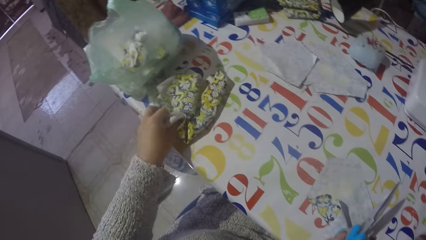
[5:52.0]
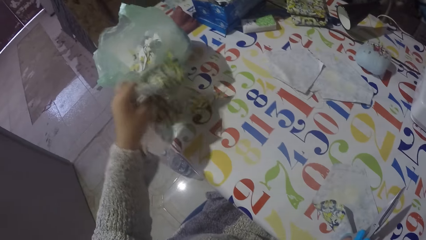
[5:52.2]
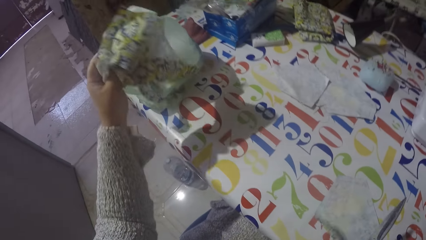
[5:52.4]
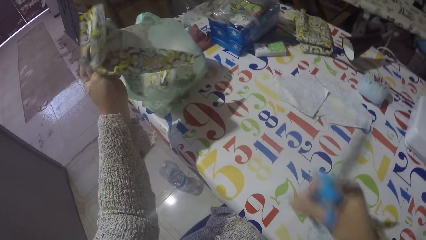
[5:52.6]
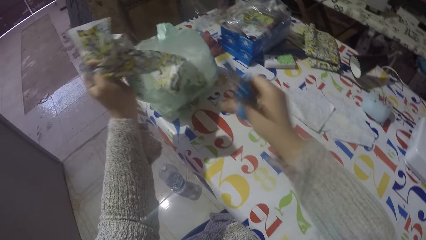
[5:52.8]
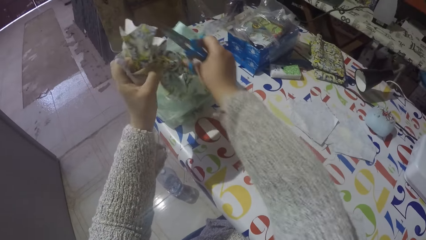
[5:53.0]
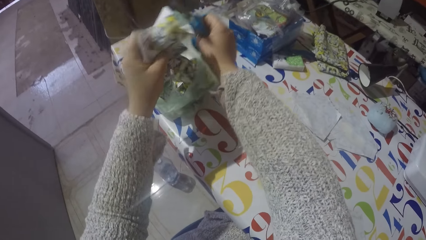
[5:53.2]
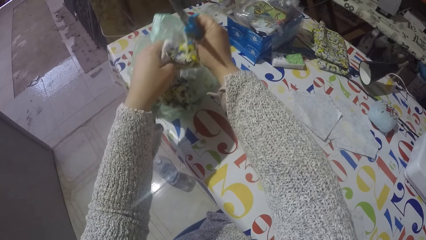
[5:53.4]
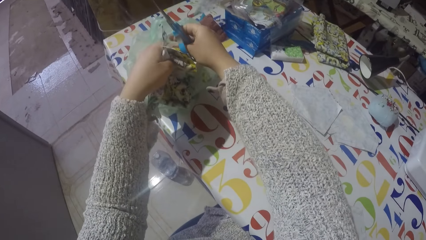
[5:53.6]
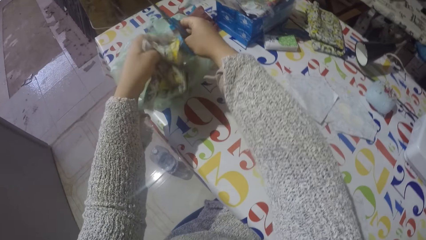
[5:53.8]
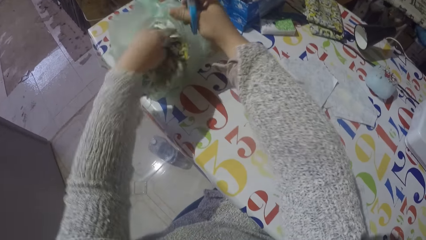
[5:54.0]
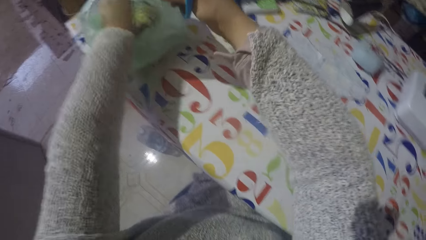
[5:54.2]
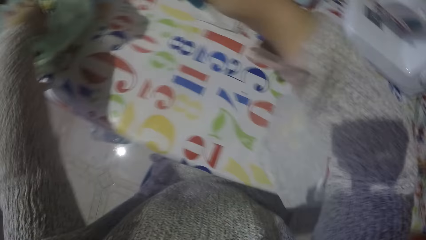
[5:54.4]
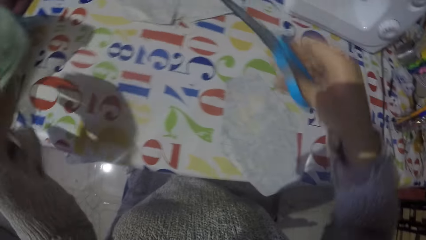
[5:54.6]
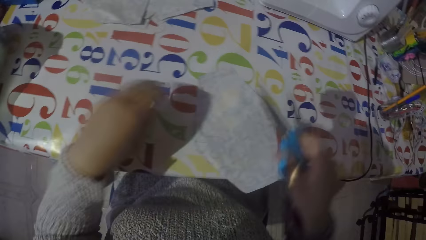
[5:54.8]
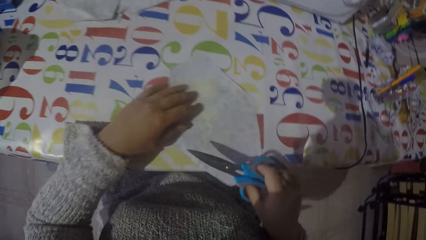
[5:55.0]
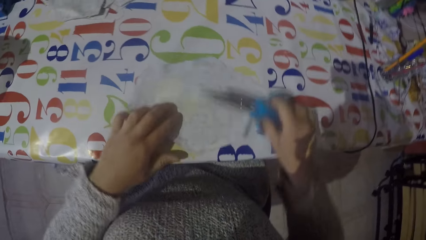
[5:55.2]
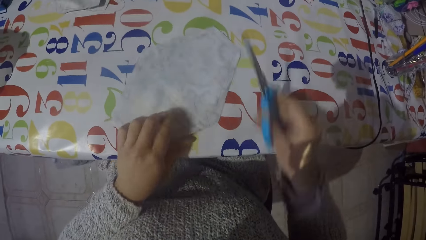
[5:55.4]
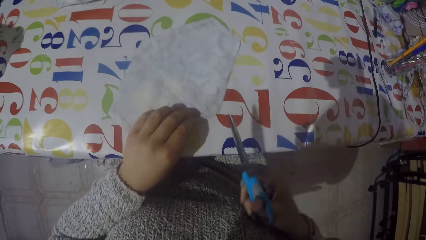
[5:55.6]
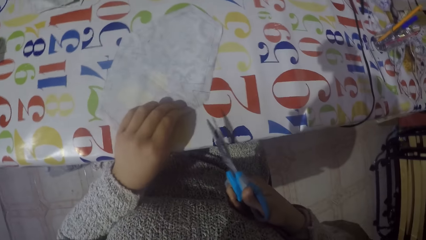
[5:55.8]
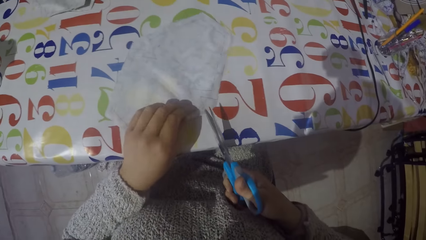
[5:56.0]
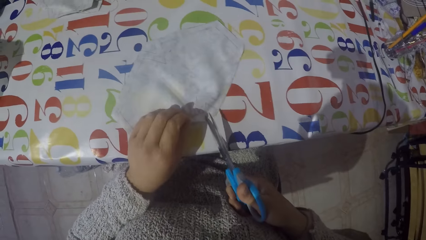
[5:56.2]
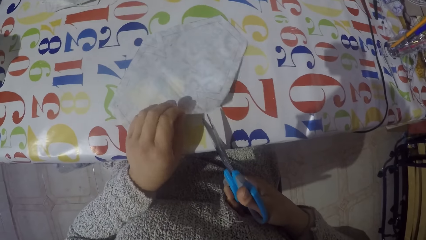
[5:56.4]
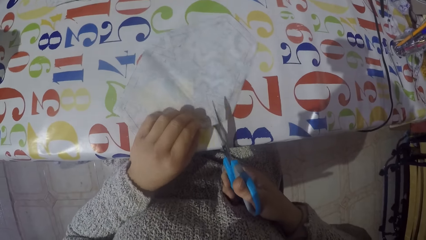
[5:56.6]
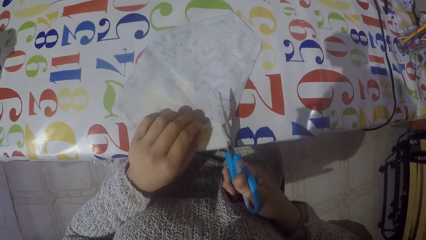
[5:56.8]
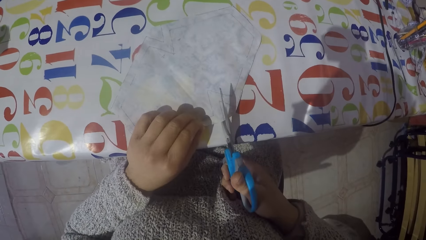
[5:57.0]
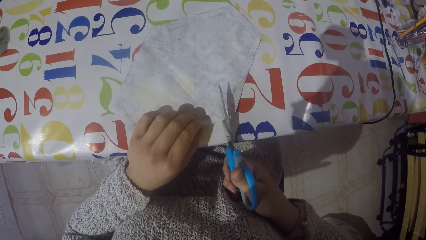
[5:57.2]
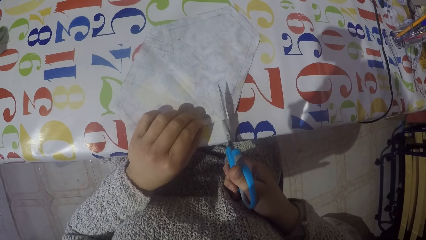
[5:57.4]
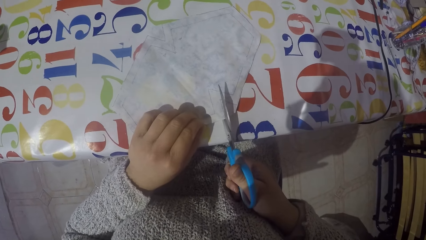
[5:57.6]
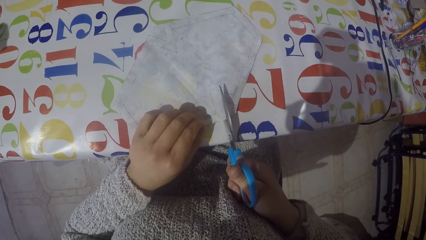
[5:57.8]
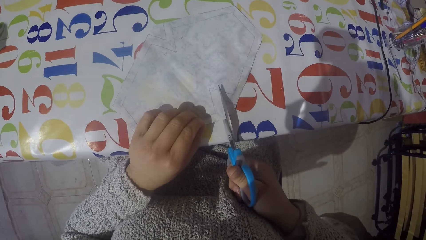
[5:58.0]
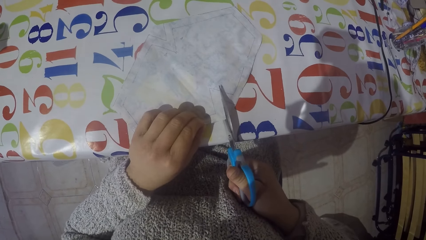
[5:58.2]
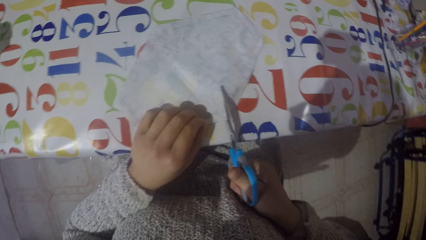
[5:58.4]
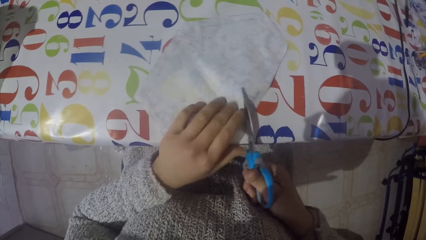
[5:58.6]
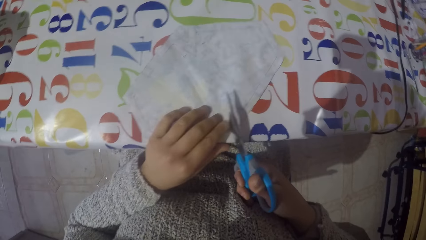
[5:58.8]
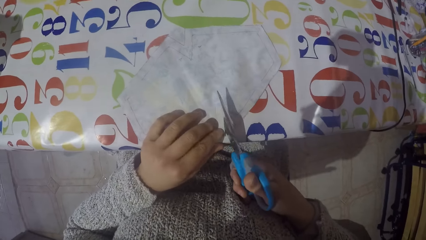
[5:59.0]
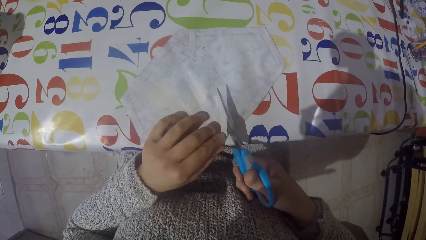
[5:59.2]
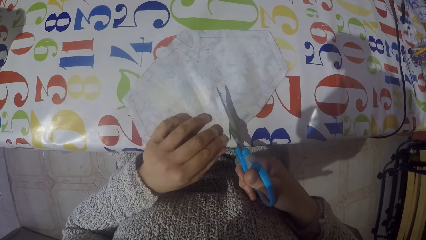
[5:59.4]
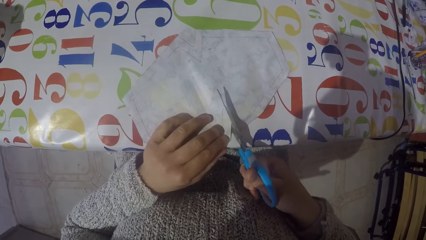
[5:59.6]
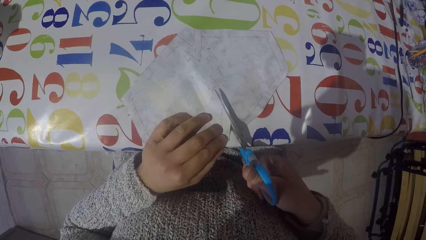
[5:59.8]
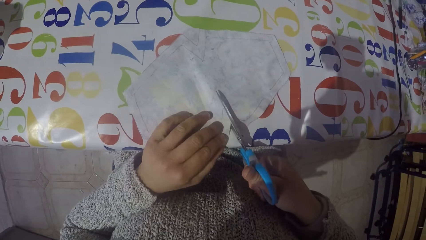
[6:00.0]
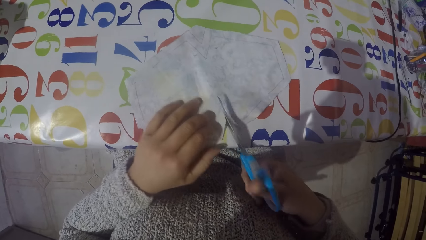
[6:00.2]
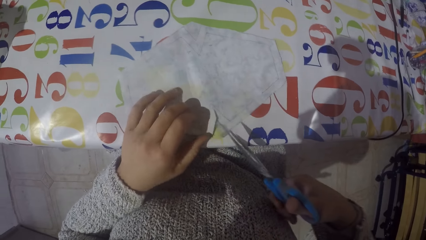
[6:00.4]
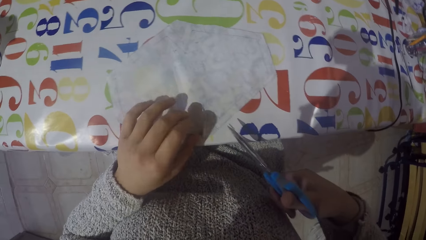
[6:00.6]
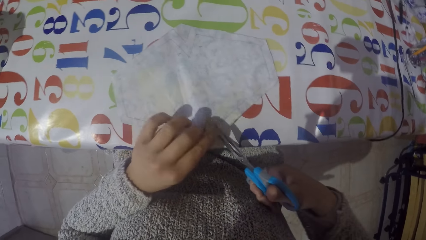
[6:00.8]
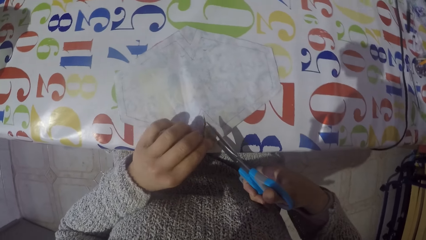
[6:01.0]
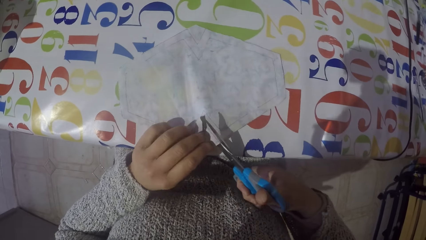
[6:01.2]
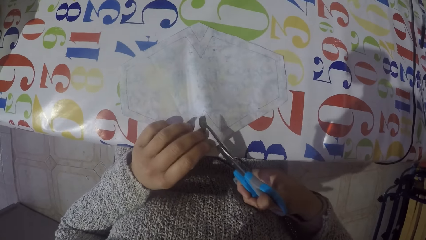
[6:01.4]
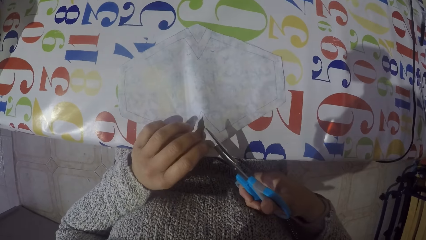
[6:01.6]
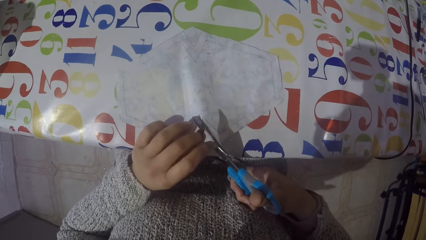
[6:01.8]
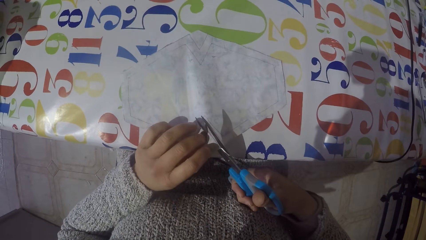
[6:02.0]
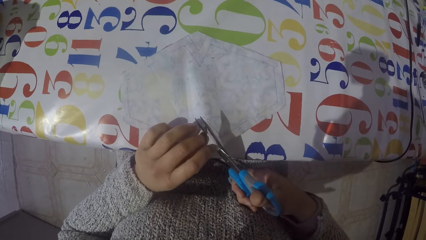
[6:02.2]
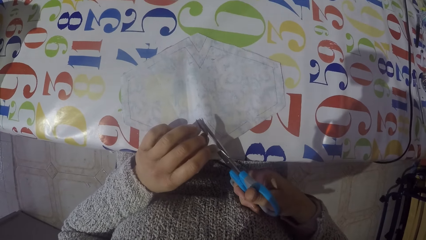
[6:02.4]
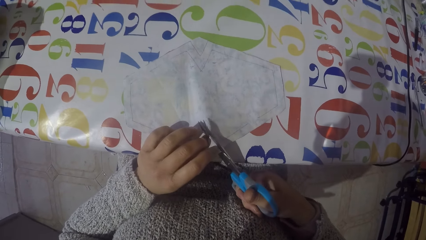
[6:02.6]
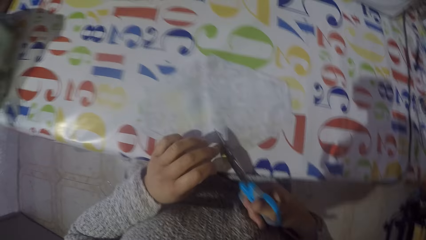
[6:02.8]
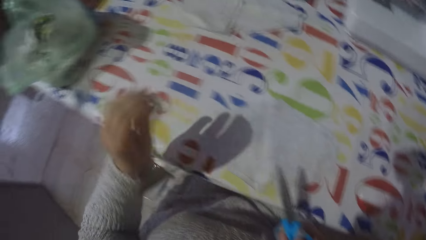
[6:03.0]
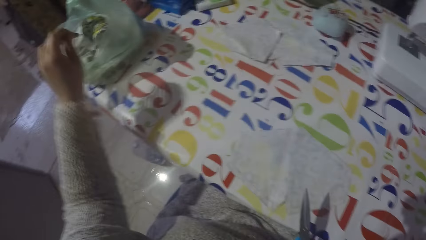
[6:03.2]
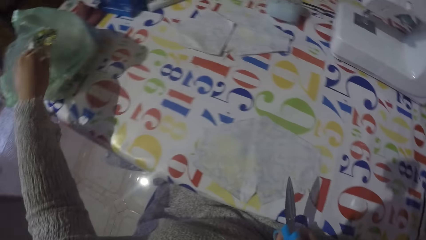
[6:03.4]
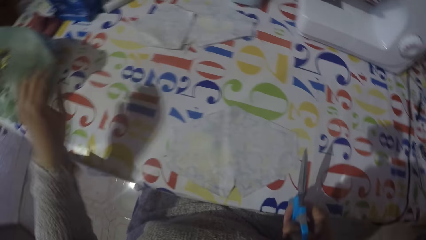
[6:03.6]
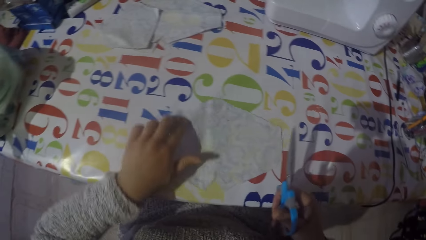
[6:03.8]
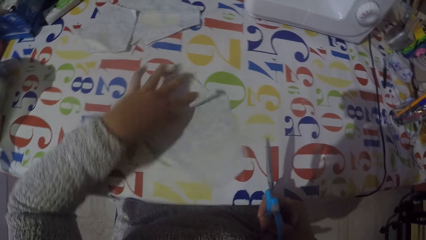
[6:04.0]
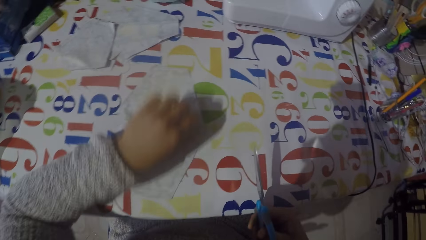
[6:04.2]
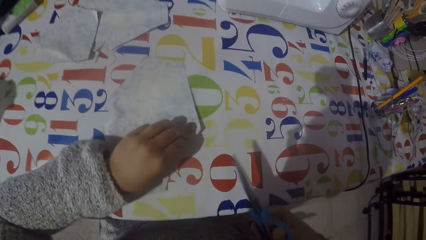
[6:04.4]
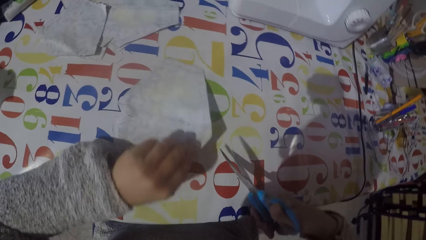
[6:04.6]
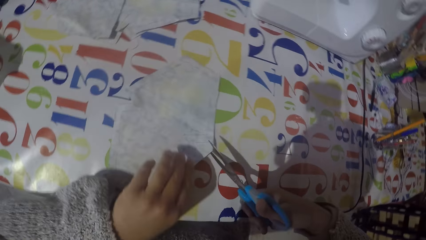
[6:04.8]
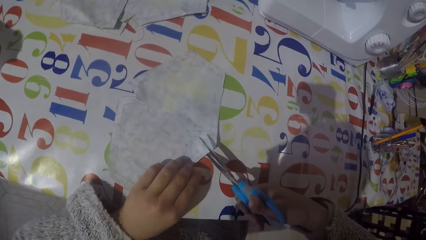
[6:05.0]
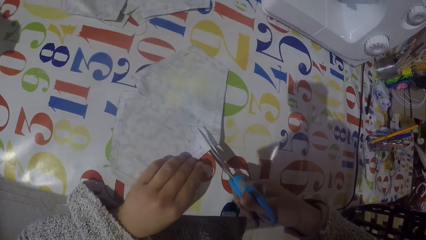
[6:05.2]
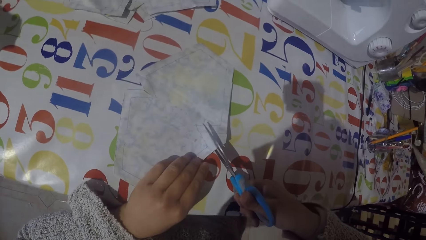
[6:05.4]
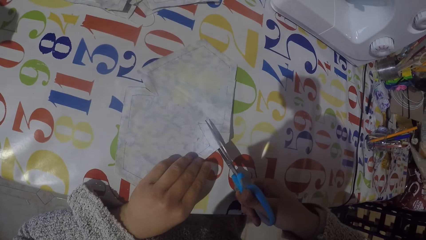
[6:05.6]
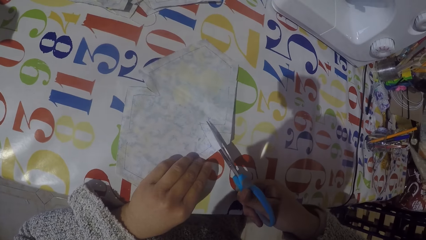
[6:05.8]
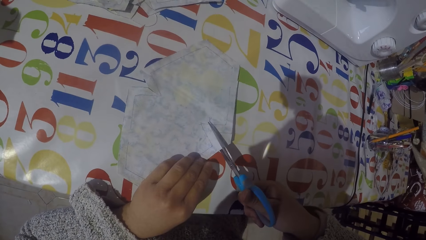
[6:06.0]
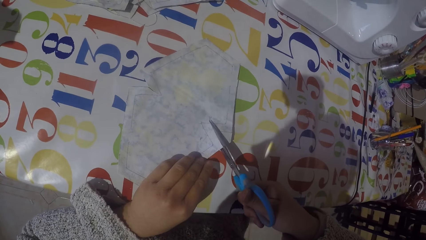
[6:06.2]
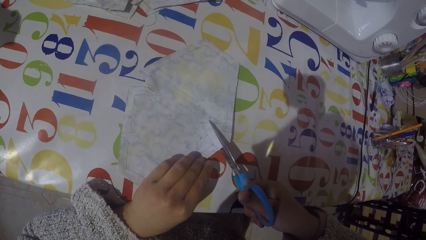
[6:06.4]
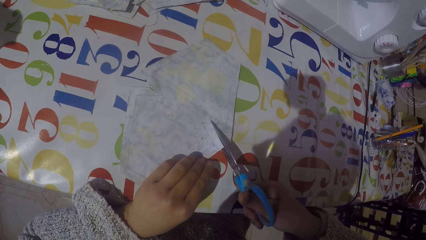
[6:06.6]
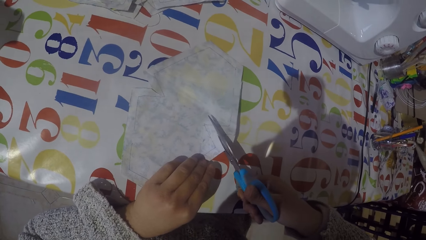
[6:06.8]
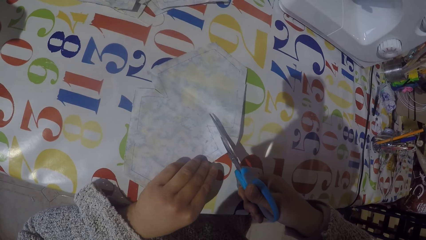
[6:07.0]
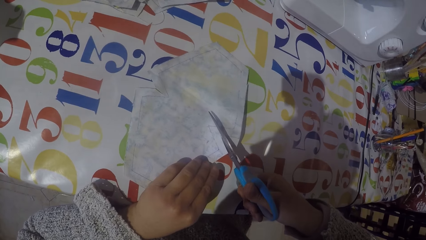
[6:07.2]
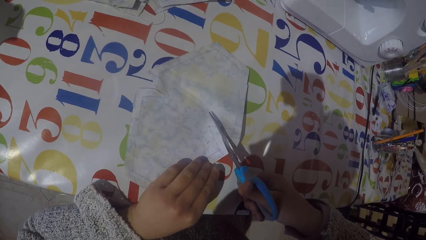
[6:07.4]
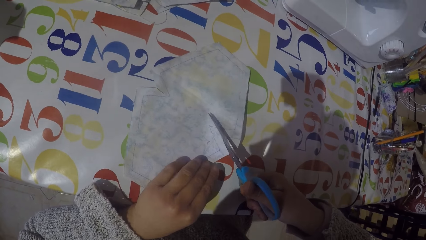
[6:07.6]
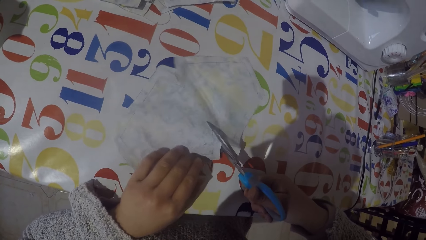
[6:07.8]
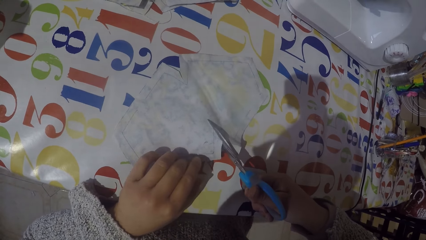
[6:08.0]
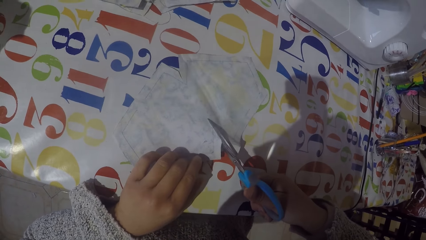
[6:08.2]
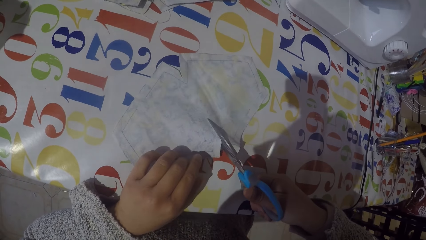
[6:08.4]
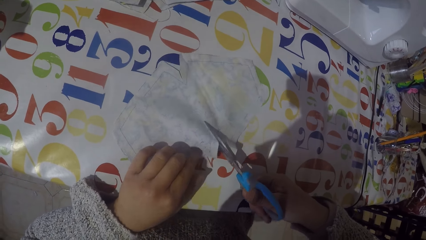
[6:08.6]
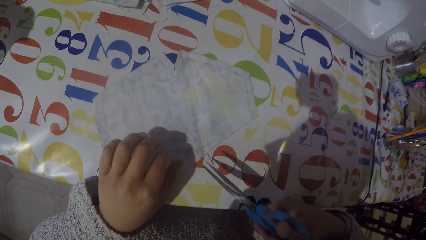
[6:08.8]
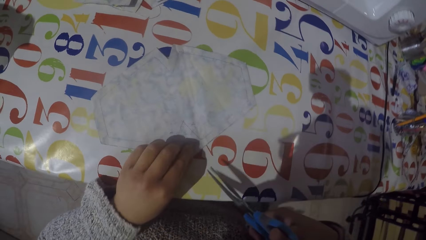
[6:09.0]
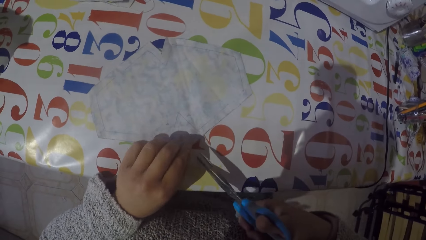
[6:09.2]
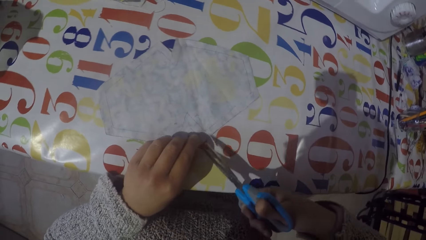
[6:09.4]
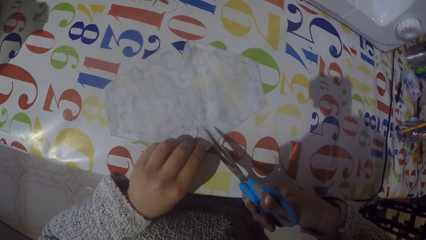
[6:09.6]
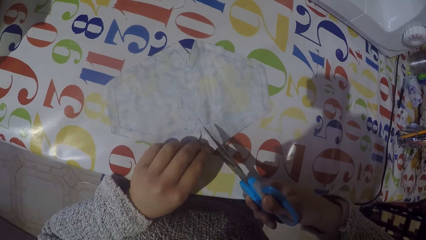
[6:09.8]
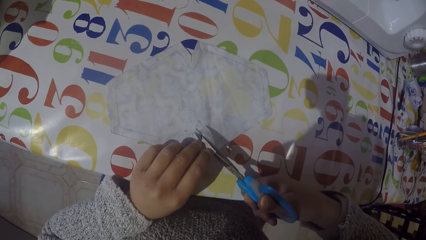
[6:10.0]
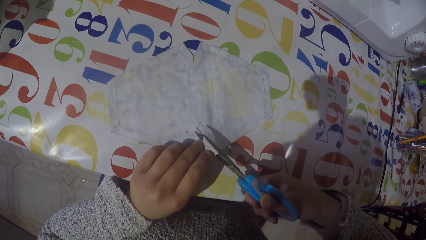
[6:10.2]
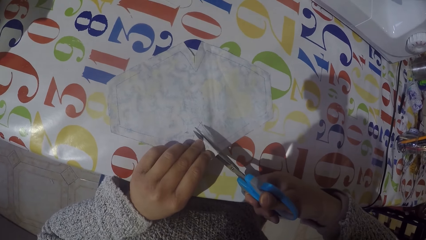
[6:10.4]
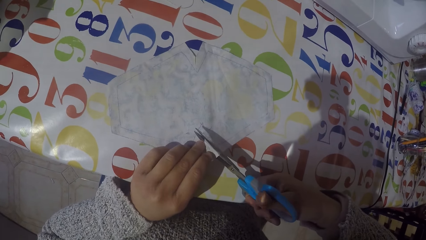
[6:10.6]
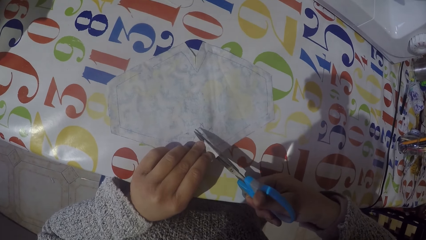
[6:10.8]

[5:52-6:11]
The camera wearer cuts the edges of a piece of cloth with a scissor. They put the other piece of cloth in a polythene bag. They cut the edges of a piece of cloth with the scissor.
